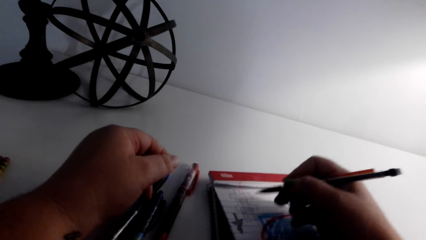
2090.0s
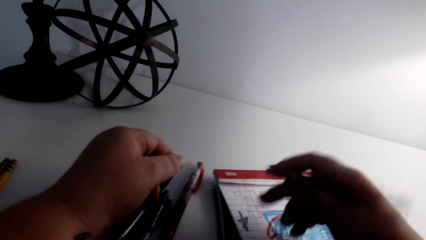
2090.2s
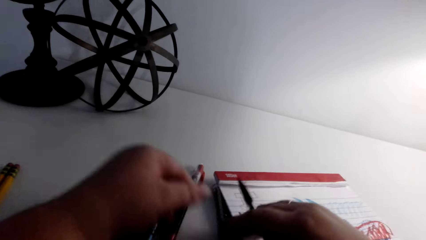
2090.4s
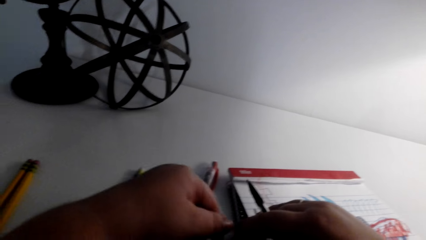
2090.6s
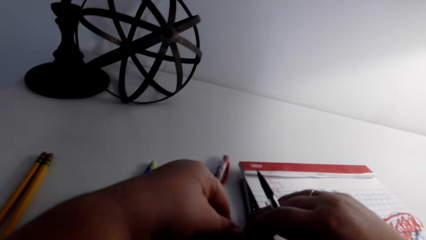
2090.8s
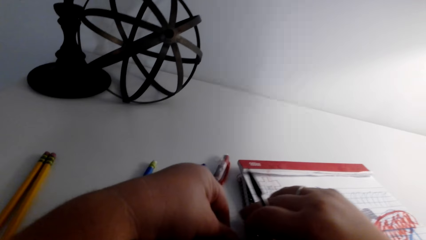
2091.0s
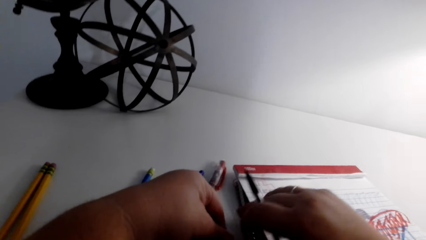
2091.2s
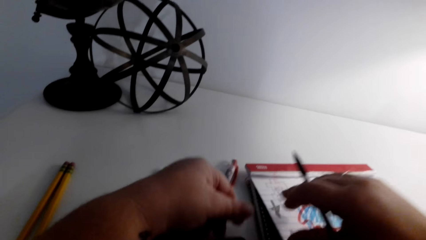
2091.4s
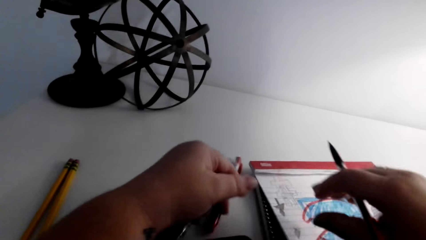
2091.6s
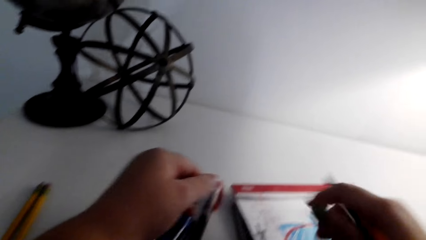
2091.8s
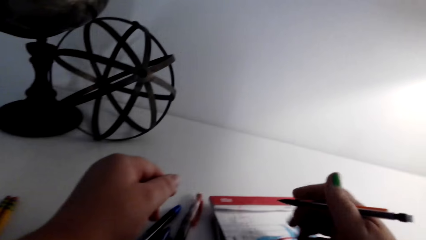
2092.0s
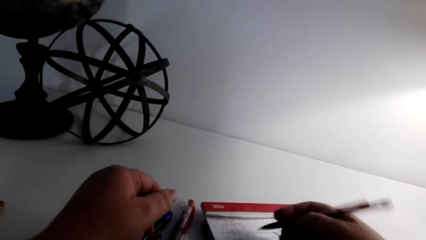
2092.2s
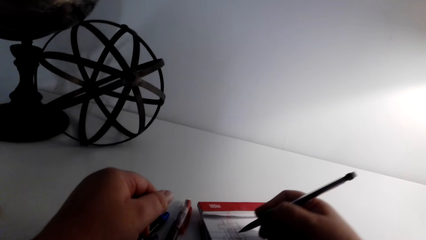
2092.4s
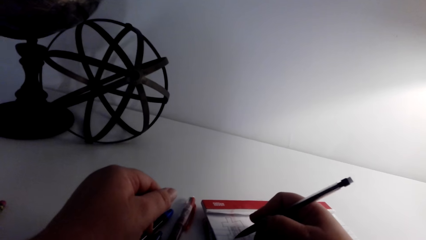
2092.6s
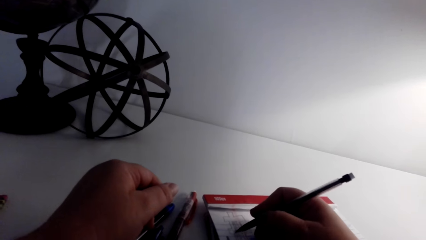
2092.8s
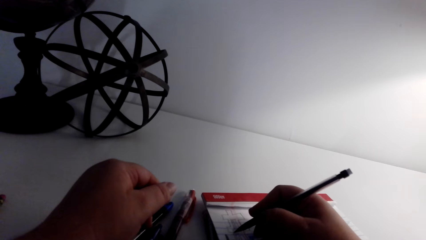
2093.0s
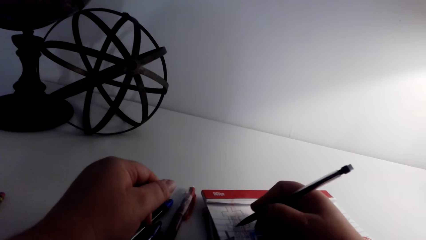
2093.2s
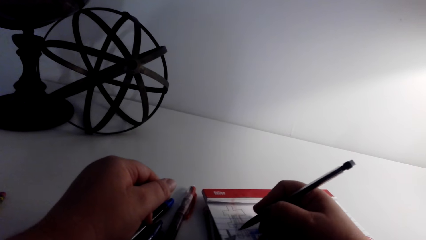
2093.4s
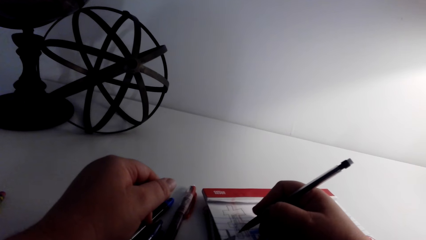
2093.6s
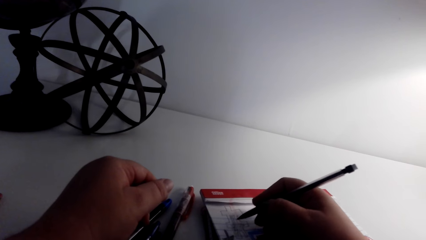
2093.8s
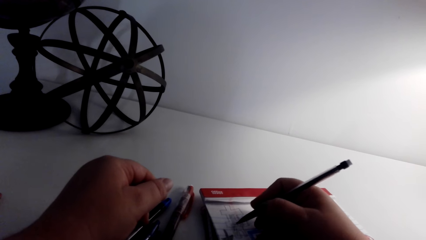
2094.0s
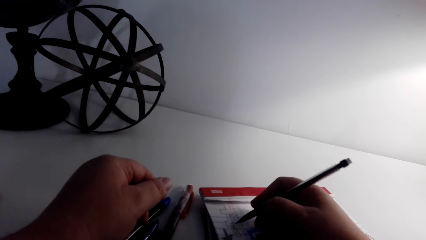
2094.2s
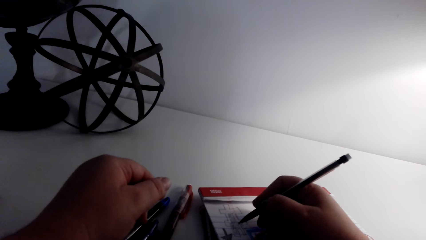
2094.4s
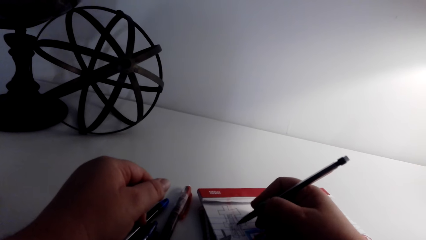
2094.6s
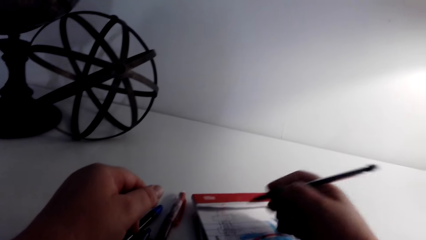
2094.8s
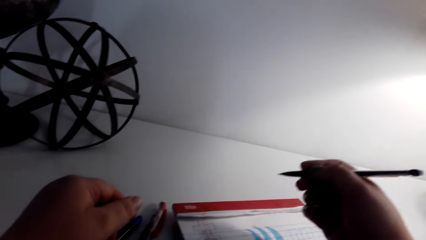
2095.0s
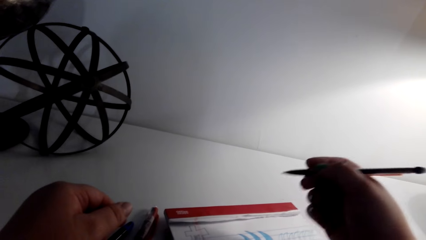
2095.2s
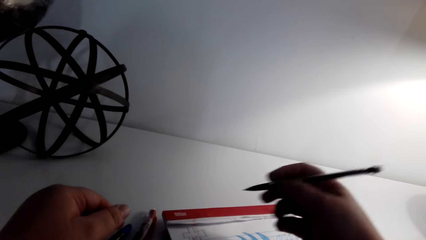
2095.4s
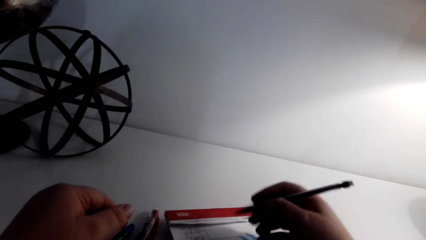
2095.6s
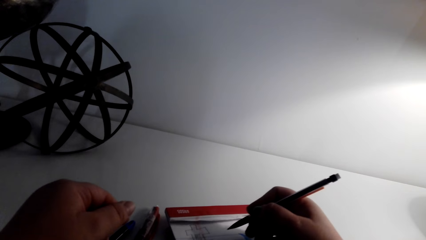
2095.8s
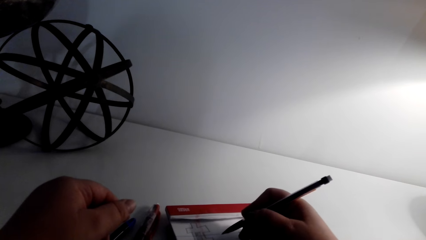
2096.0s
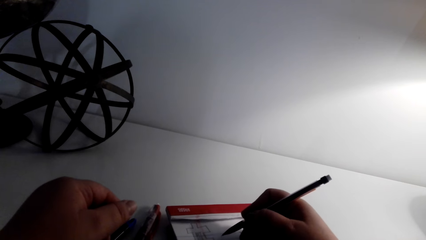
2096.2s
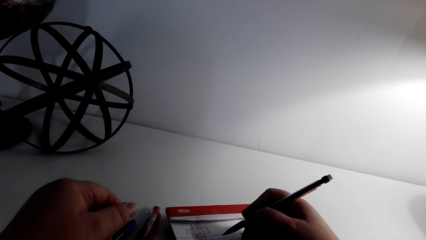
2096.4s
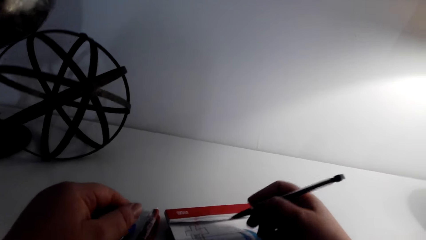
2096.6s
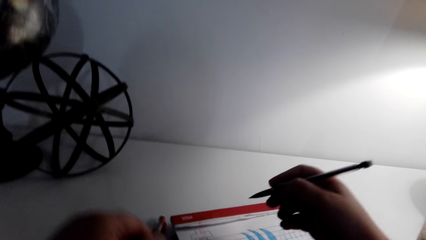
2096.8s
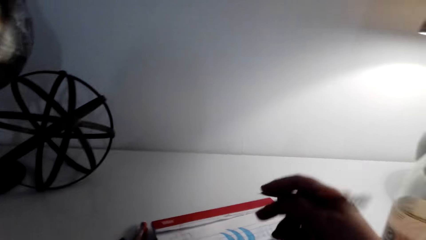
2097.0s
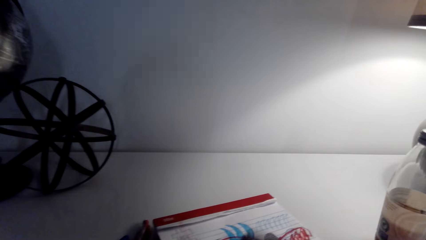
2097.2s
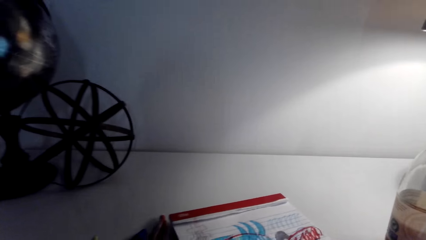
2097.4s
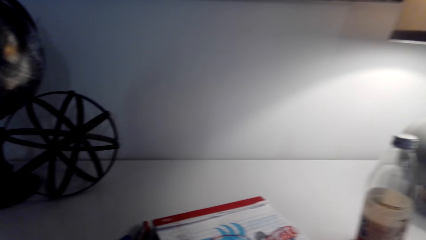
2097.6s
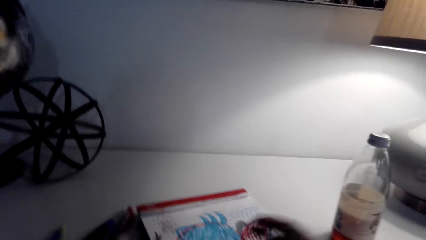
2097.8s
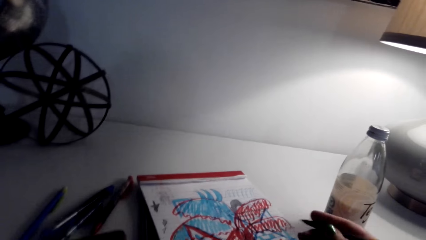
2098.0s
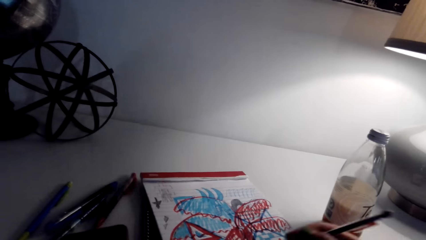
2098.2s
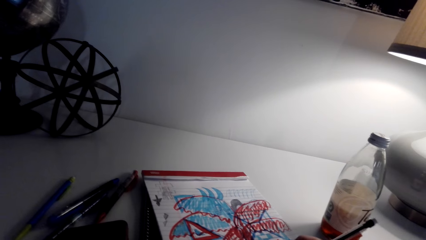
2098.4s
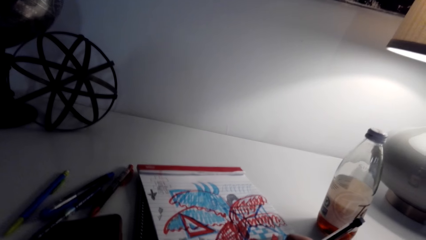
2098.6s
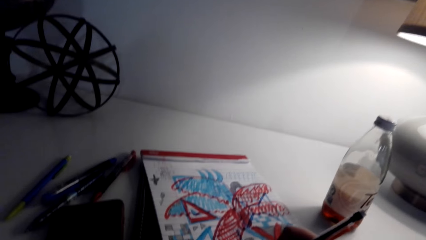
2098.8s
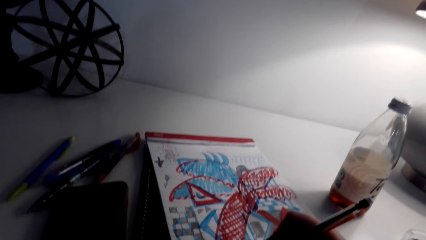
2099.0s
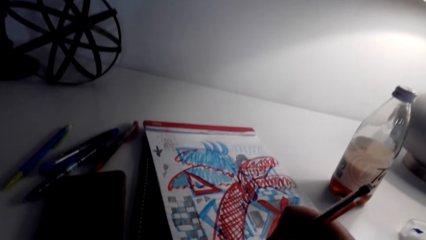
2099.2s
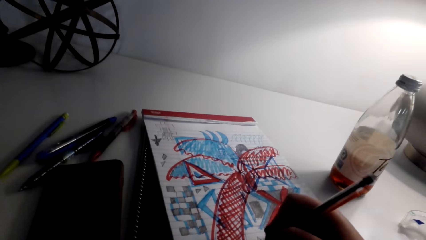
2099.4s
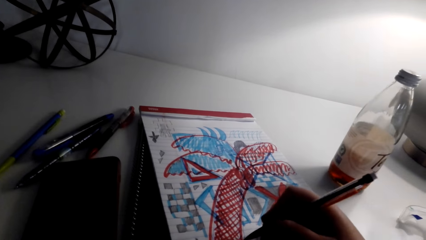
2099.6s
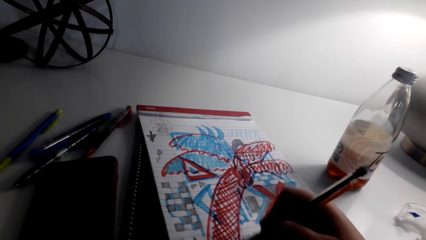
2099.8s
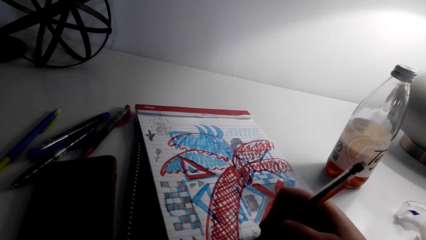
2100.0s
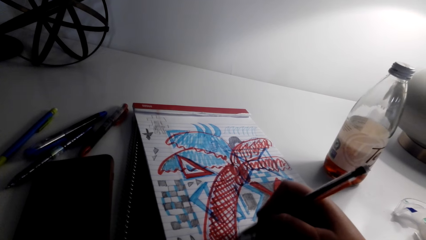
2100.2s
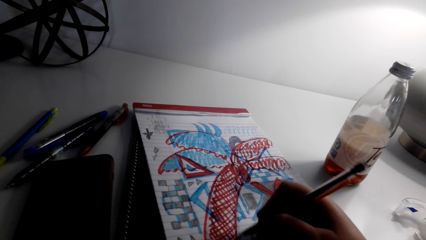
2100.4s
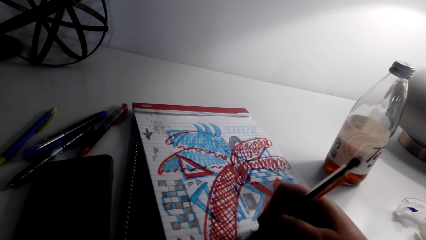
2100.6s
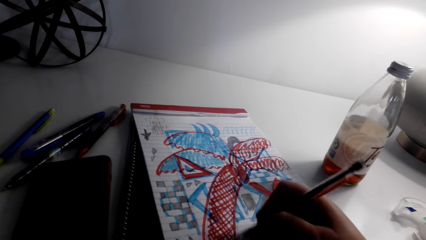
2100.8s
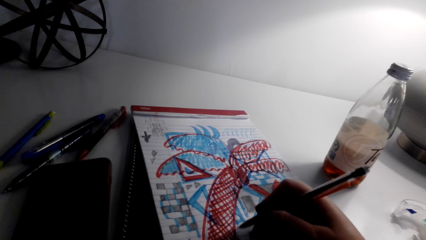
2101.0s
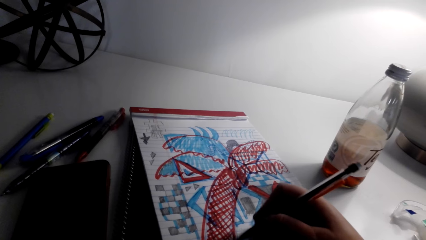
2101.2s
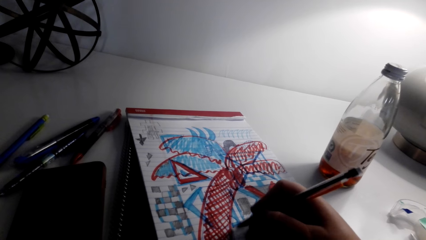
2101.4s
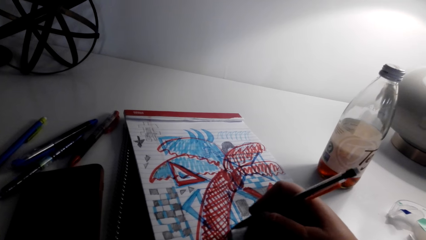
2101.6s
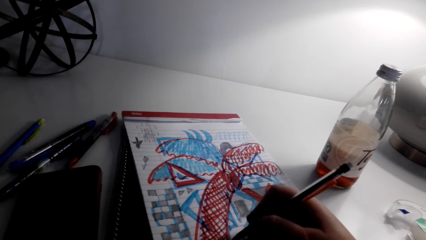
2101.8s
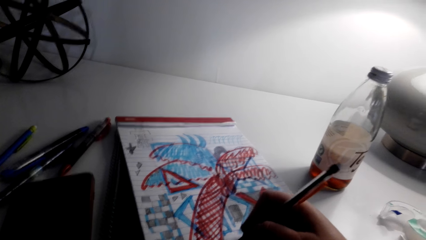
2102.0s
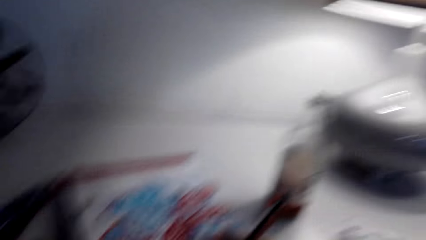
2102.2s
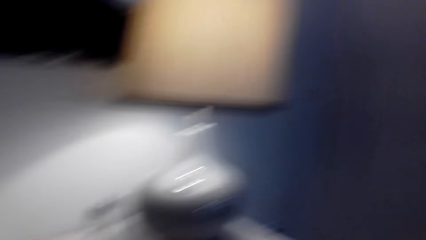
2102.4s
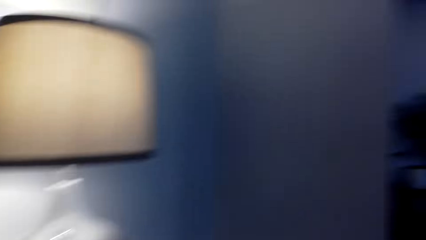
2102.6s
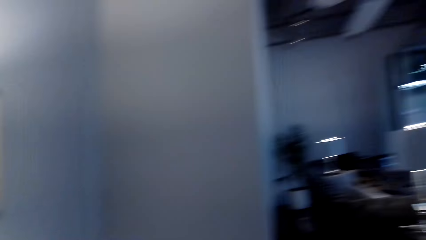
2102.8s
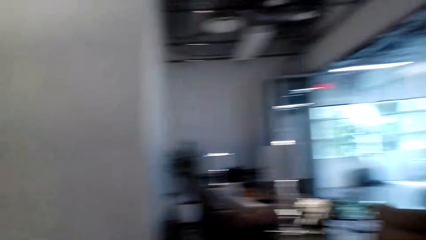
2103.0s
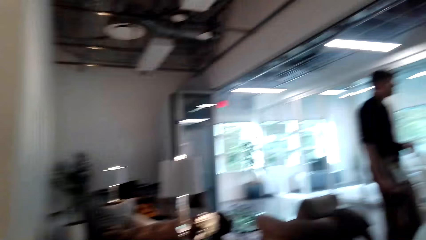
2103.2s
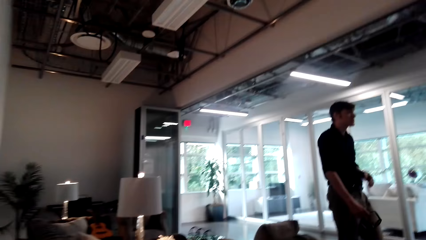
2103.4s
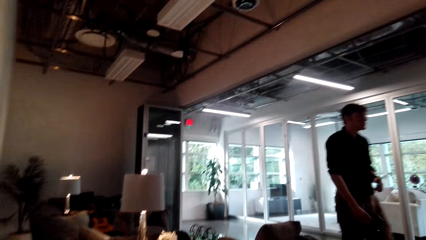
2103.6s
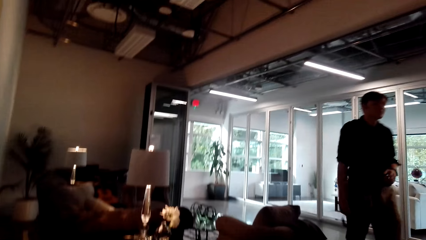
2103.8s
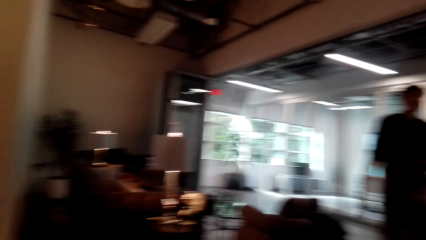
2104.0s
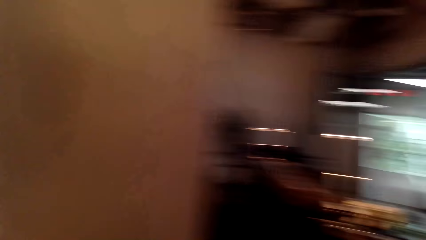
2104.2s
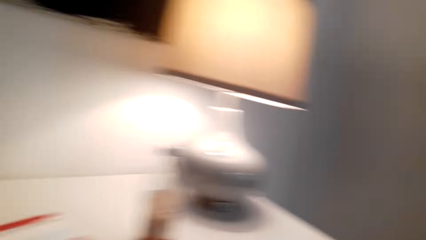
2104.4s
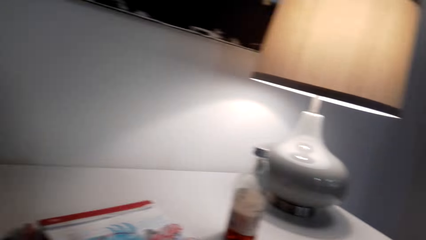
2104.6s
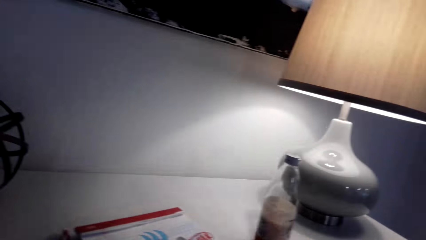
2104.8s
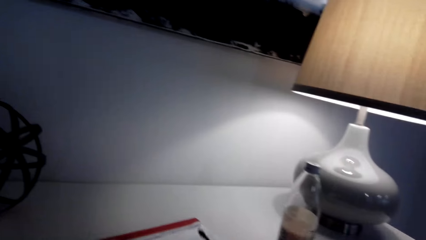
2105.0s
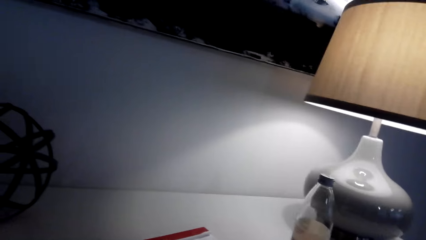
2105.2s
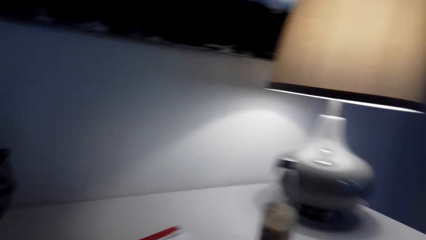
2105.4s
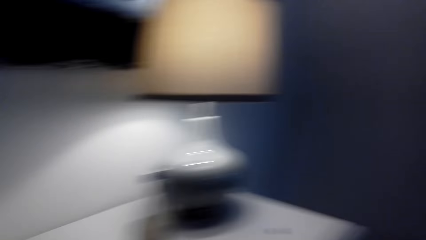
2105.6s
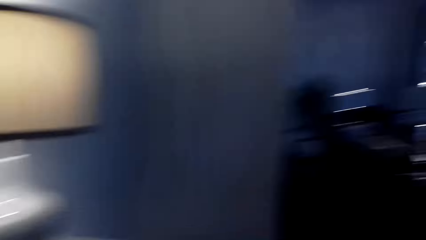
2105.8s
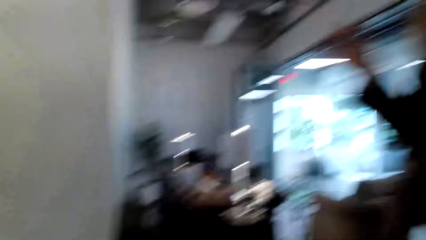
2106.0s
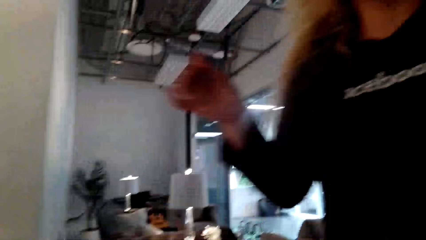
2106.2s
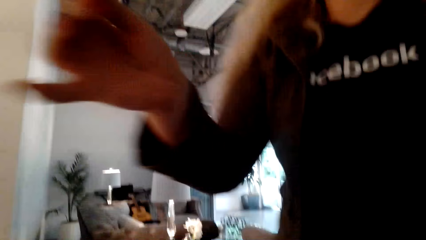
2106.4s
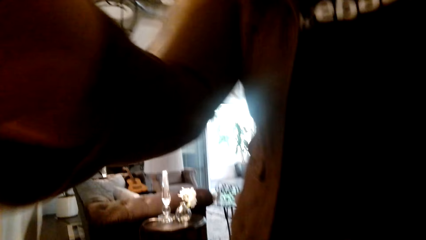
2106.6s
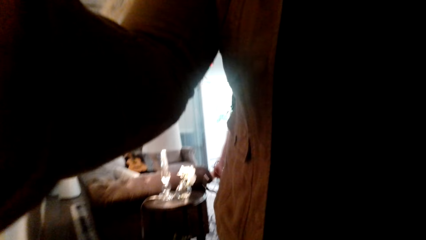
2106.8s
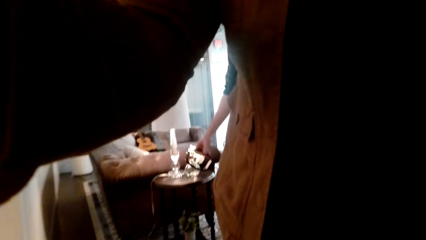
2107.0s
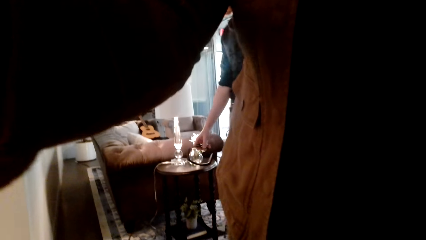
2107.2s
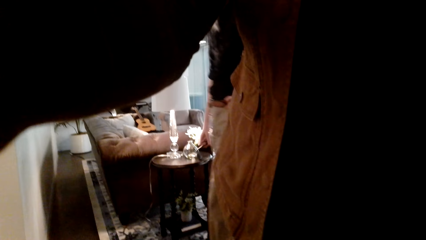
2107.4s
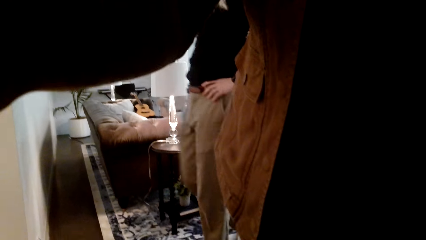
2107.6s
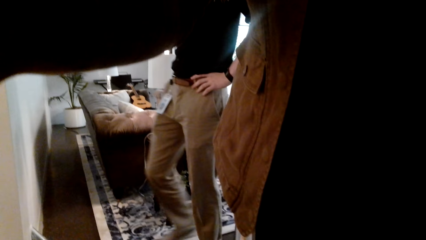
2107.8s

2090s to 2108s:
The camera wearer looks at the art. They draw the art on the book. They color the sketch. They look around the room. A man walks around the room. The camera wearer looks around the room. Another man holds something.
